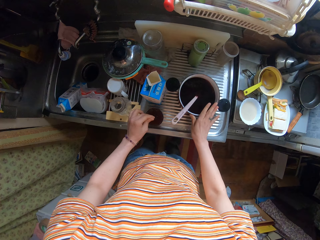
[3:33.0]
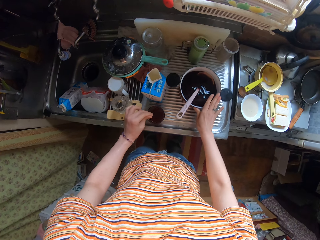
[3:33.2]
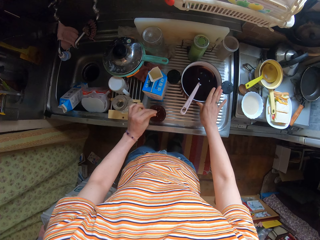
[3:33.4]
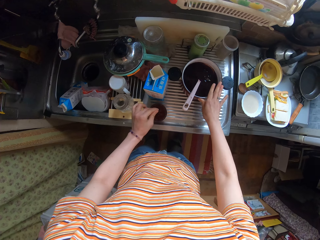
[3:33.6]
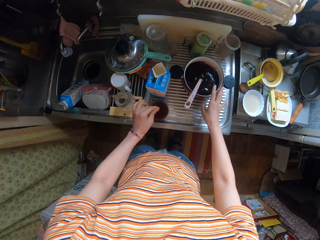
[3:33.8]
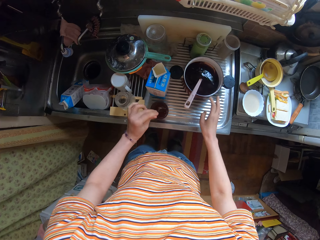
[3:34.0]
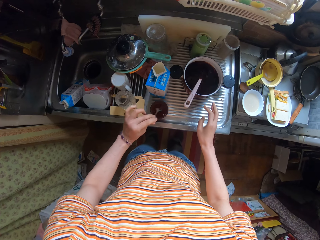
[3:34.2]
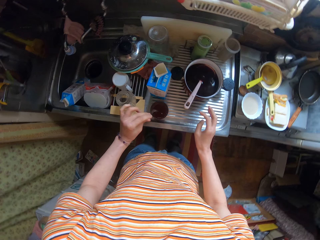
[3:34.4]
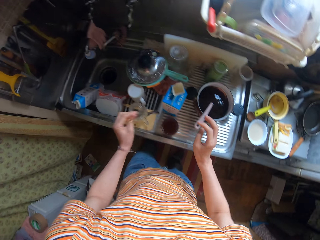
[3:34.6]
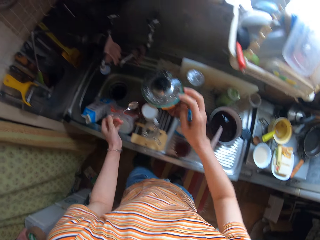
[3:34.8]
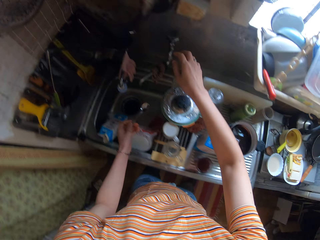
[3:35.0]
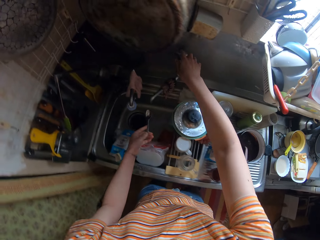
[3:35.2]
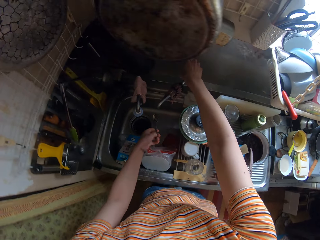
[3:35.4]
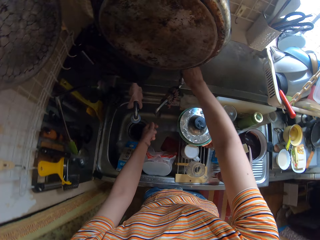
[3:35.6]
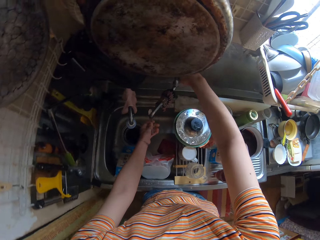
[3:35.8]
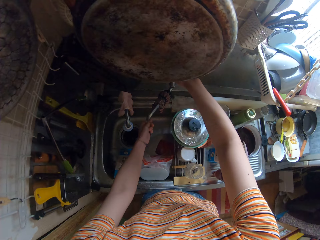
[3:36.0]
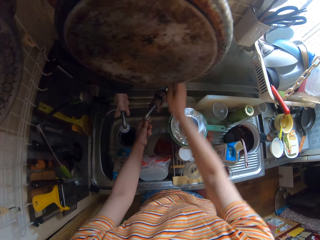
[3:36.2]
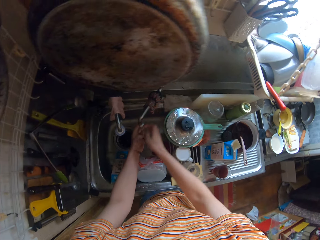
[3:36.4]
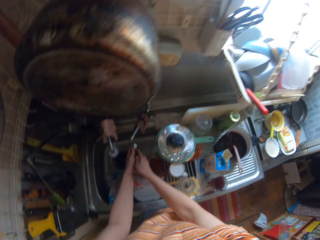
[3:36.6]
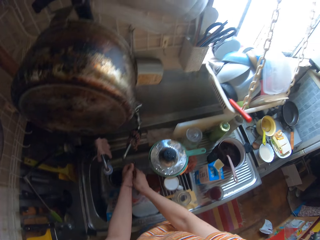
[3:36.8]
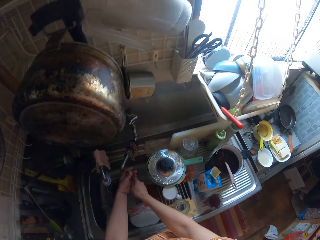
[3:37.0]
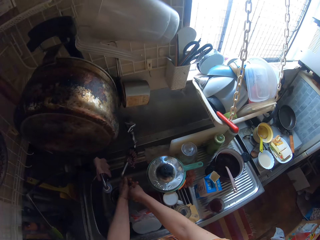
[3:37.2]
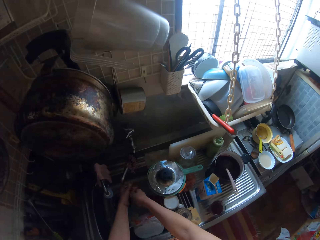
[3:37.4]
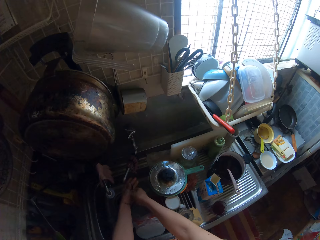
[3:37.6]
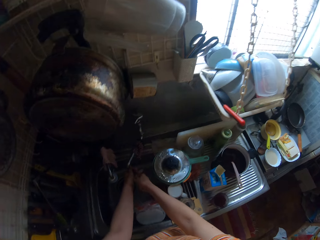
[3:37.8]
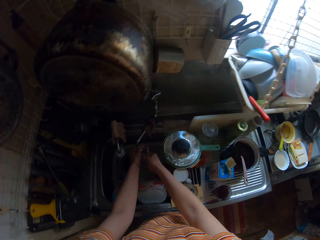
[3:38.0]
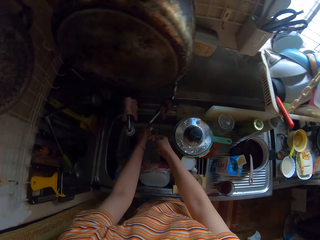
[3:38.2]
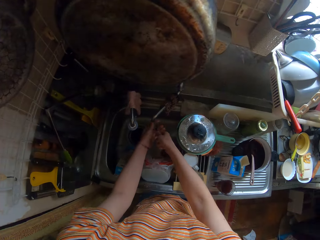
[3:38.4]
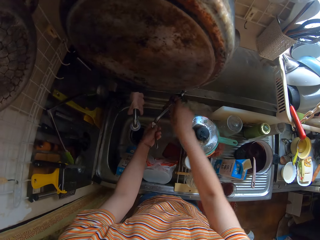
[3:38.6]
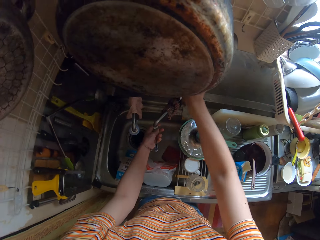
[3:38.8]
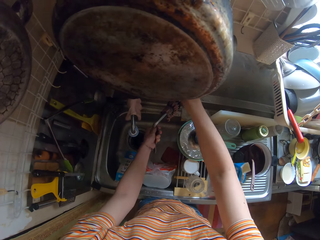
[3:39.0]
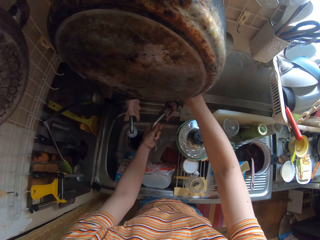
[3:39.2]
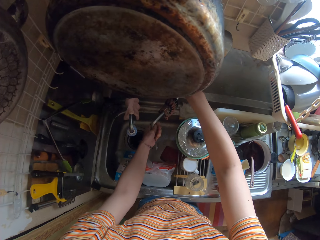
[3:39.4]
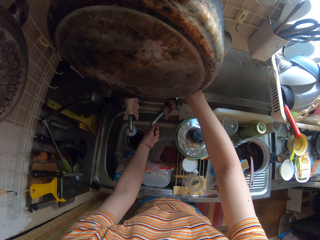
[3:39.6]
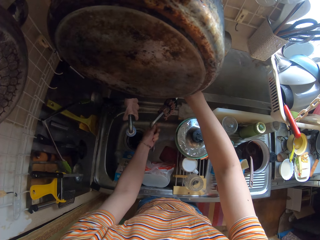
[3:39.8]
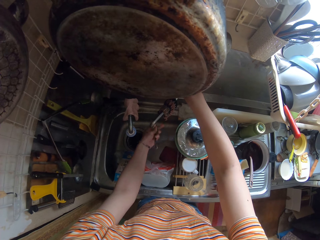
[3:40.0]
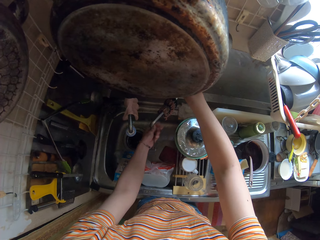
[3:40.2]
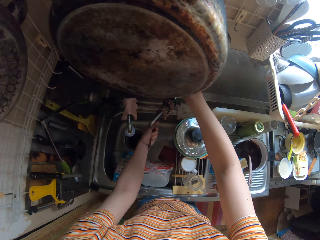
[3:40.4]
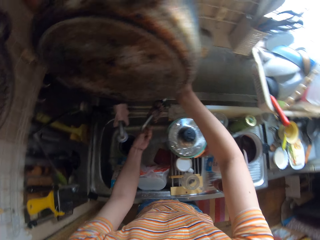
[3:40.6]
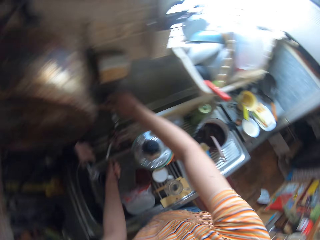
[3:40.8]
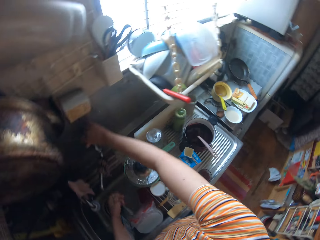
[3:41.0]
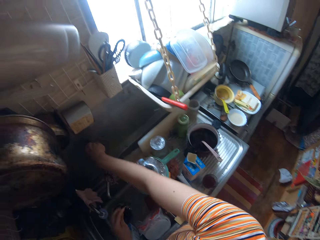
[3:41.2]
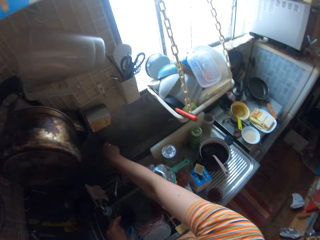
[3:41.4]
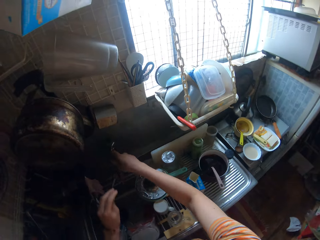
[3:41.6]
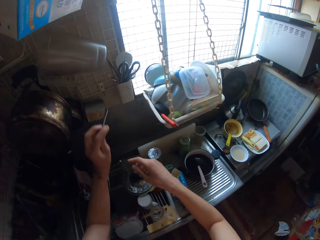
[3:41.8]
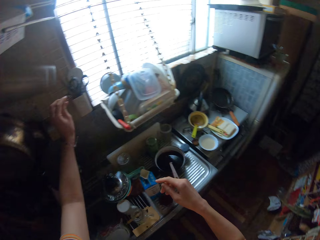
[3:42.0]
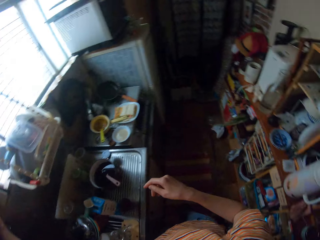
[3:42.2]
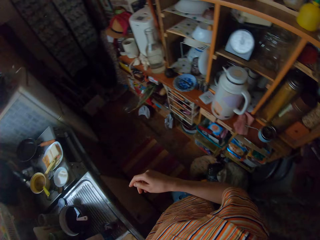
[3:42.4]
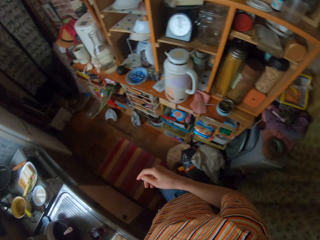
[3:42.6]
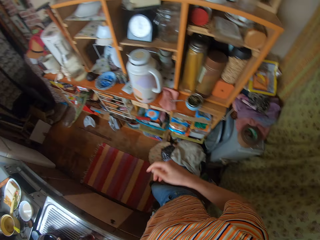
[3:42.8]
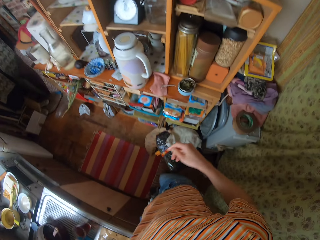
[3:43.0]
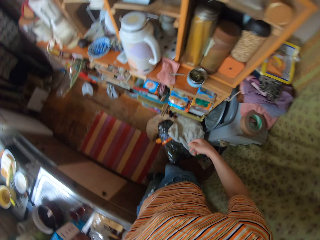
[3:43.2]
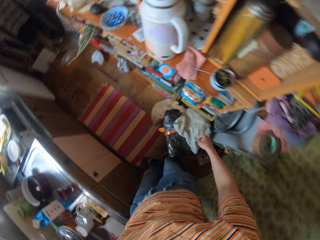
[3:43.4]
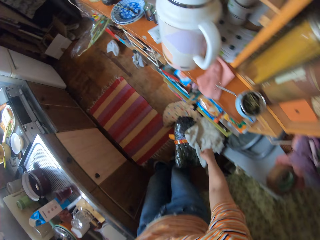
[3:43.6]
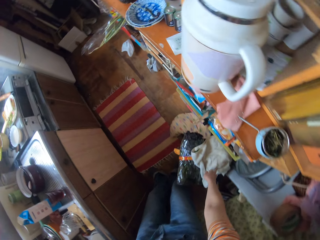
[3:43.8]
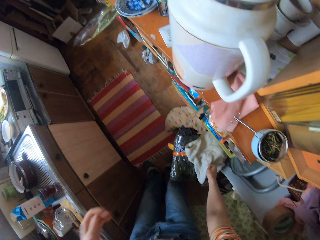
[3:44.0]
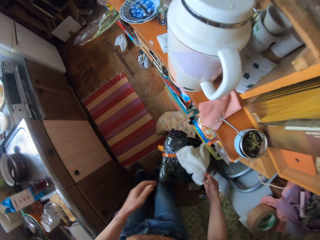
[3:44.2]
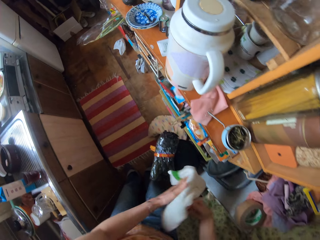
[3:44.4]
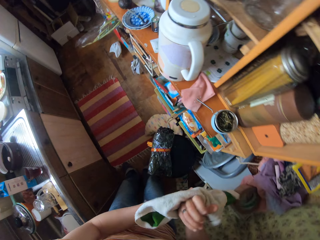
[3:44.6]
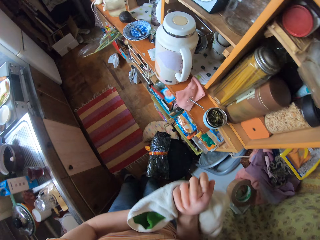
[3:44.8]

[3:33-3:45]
The camera wearer moves the pot on the kitchen surface. She opens the tap with her right hand. She rinses the spoon in her left hand in the sink. She closes the tap with her right hand. She drops the spoon in the rack. She picks up the cloth with her right hand.

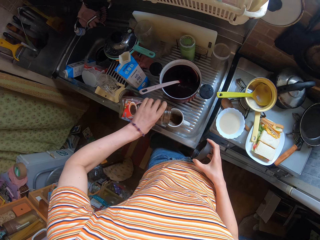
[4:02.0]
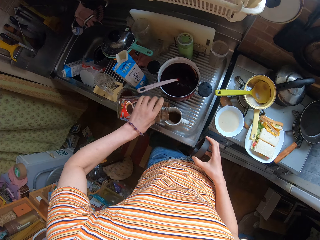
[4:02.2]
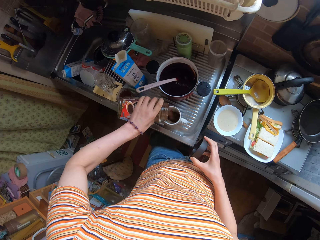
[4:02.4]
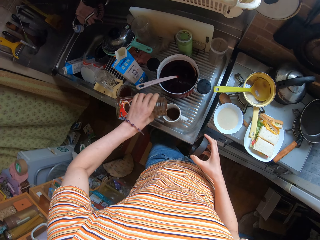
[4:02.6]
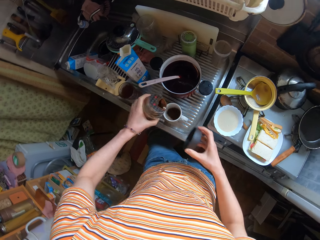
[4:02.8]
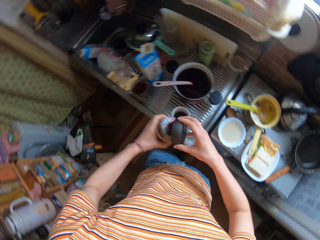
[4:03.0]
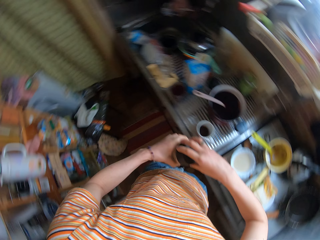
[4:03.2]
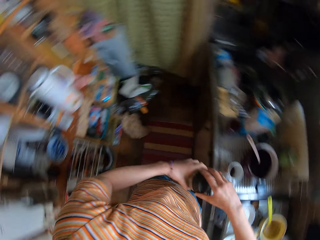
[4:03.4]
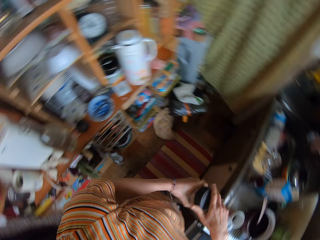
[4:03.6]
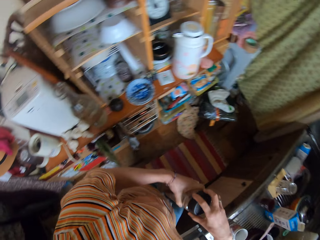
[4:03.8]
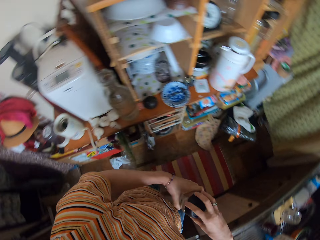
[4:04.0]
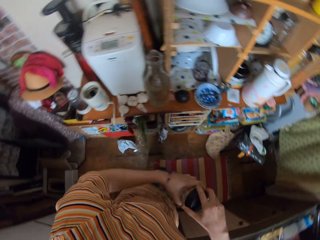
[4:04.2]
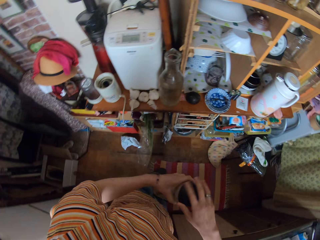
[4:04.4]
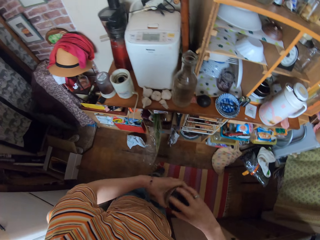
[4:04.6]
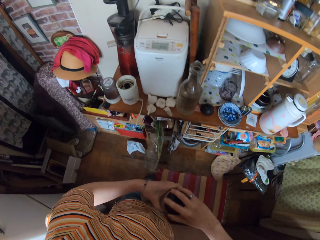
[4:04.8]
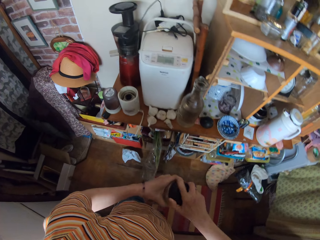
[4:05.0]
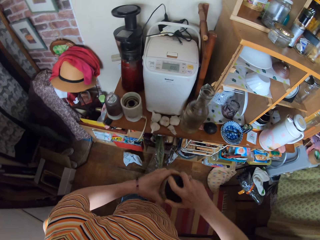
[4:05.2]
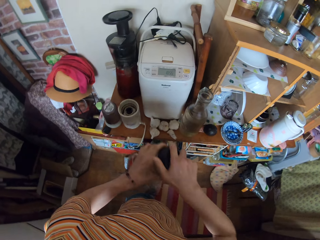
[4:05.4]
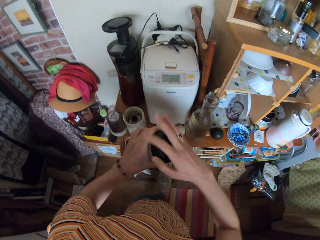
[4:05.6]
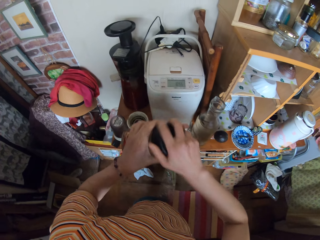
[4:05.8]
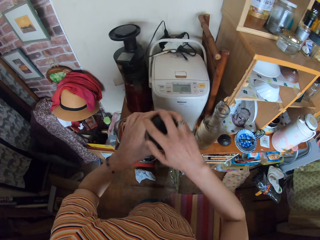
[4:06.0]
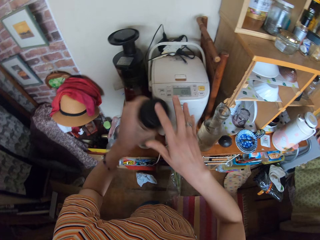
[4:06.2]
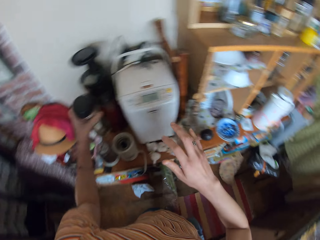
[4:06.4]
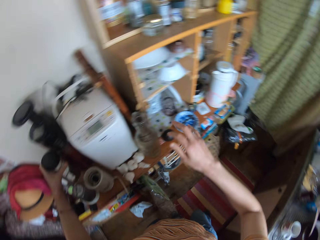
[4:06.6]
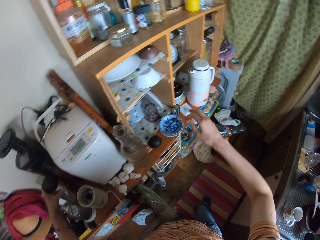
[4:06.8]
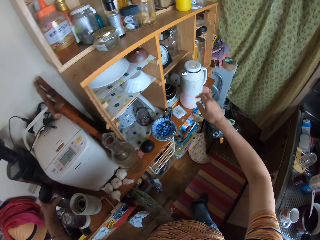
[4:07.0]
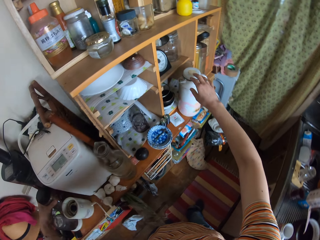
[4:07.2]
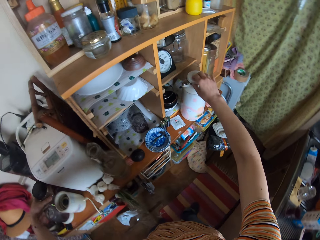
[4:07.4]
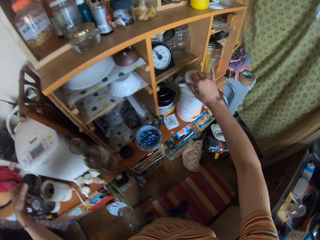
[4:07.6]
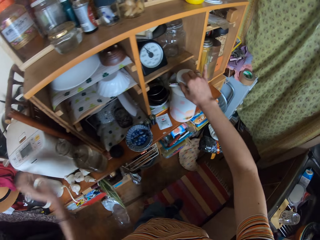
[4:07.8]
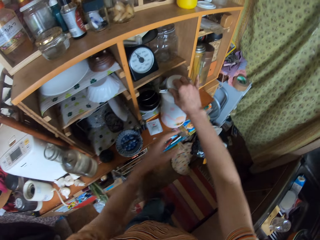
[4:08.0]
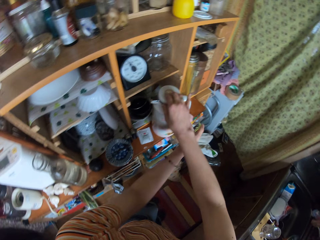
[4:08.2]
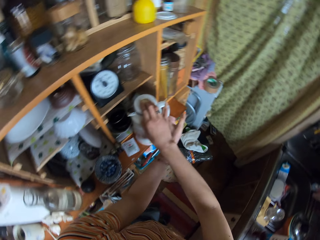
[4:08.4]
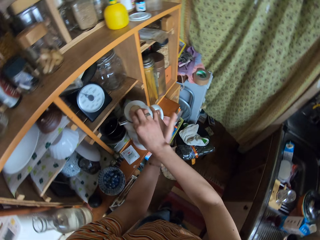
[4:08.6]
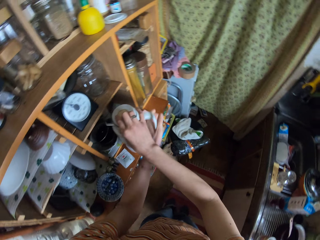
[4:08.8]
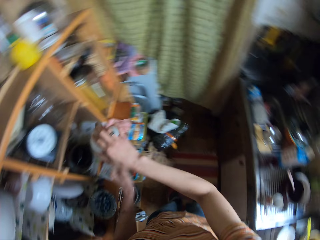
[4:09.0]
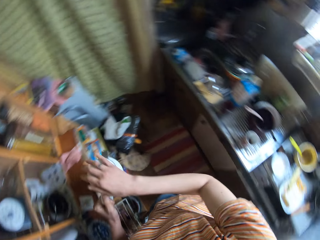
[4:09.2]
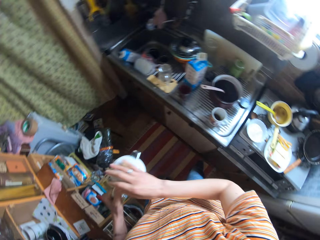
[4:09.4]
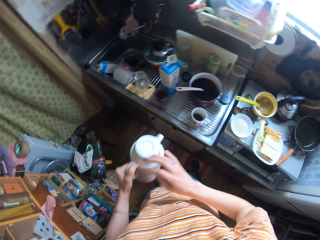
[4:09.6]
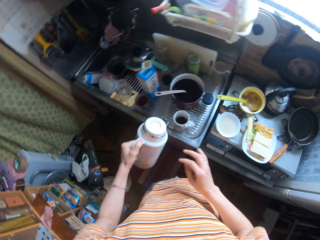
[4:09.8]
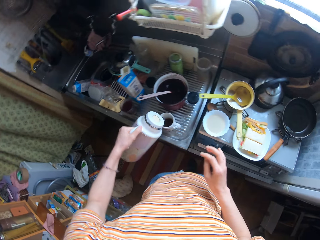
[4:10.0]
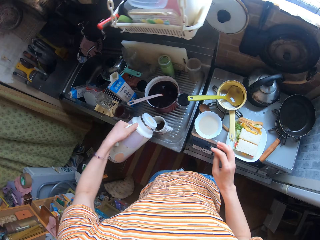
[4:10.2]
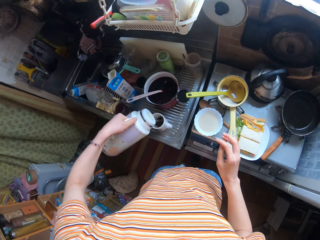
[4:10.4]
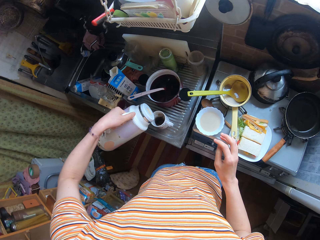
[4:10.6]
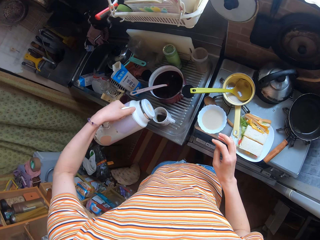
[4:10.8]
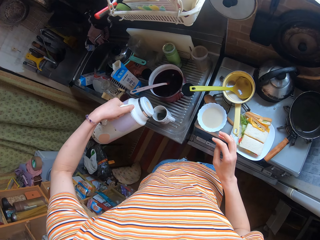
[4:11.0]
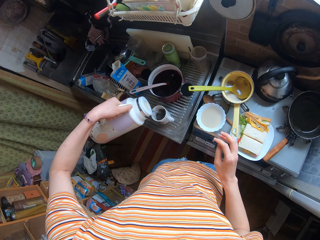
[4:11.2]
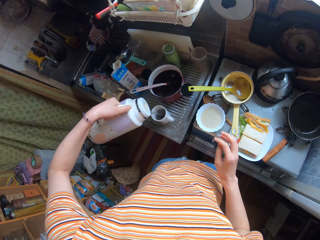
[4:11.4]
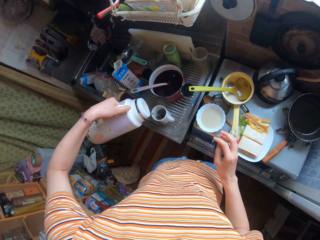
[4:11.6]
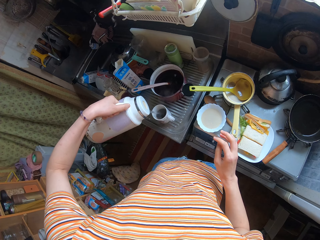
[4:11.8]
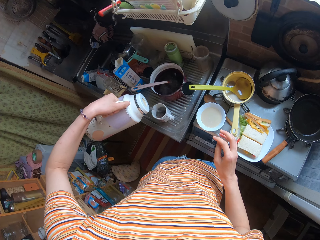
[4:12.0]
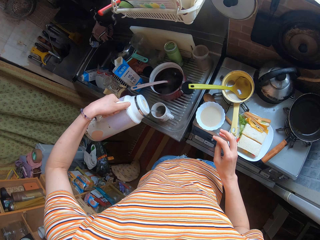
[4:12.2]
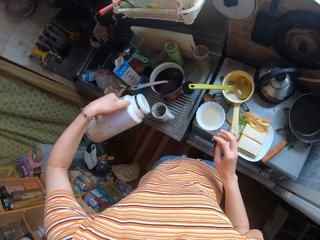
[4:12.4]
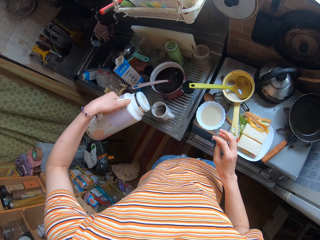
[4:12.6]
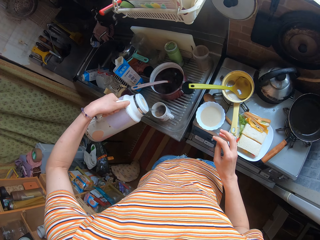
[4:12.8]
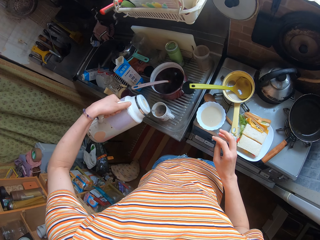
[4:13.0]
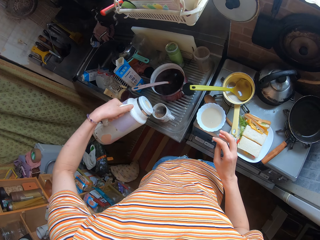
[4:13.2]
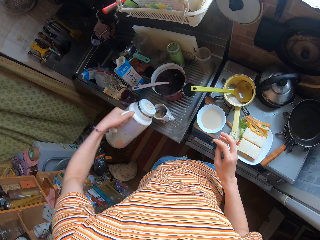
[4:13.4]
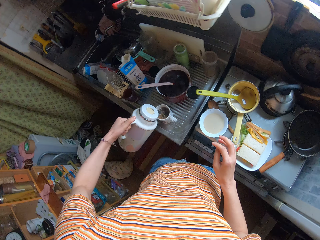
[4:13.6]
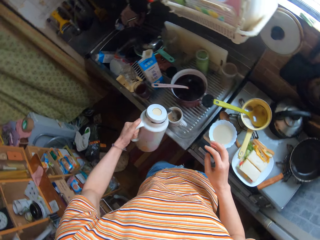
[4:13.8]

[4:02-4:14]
The camera wearer closes the nescafe tin container with her right hand. She drops the container on the table. She picks up the flask from the shelf. She holds the flask with her hands. She opens the flask. She pours liquid from the flask into the cup.
